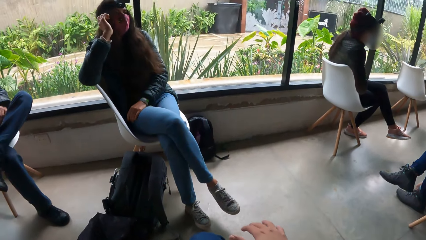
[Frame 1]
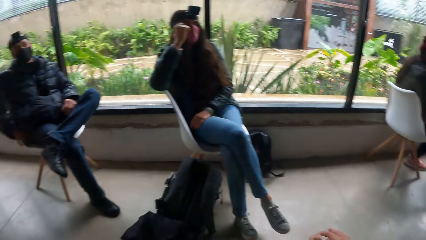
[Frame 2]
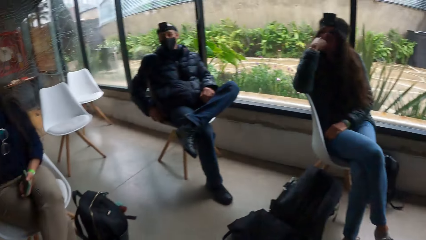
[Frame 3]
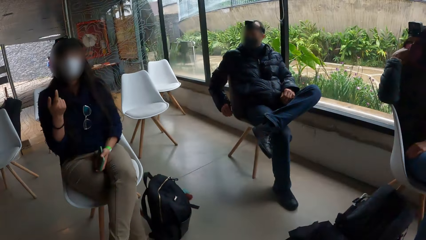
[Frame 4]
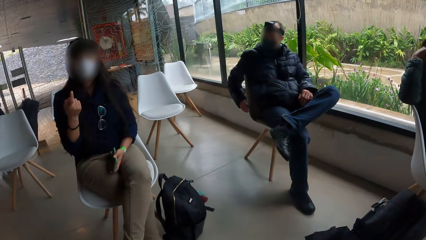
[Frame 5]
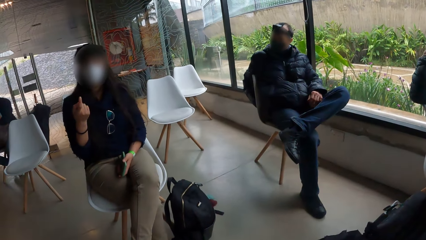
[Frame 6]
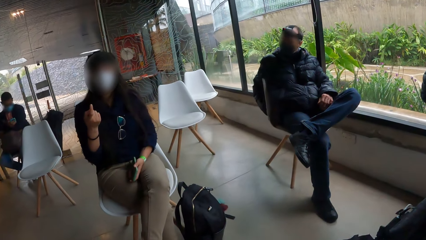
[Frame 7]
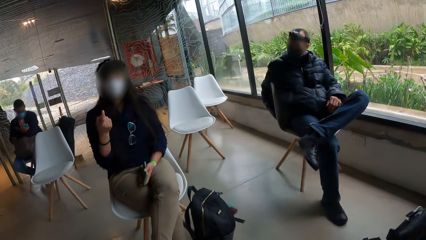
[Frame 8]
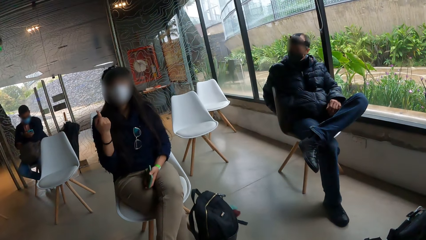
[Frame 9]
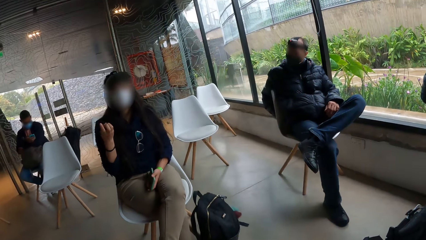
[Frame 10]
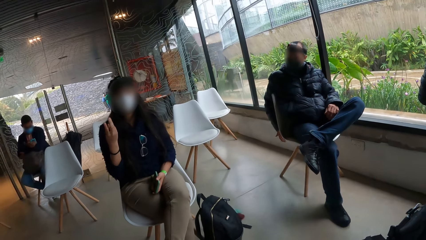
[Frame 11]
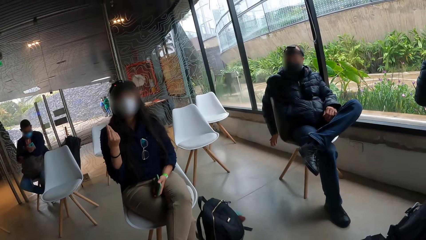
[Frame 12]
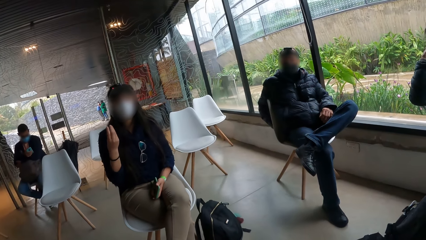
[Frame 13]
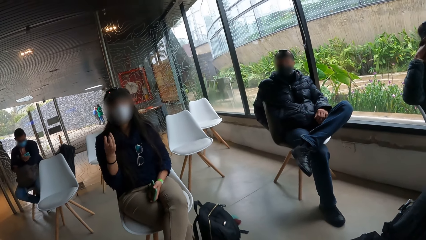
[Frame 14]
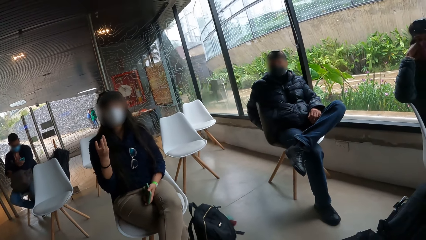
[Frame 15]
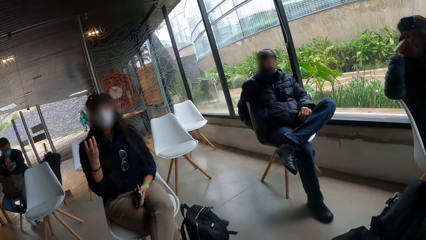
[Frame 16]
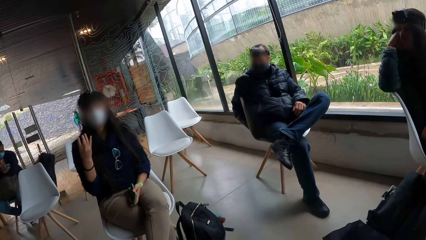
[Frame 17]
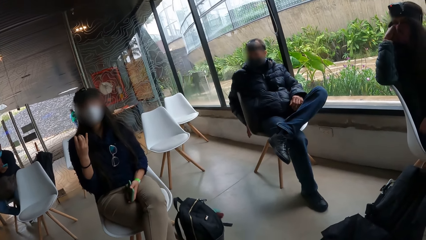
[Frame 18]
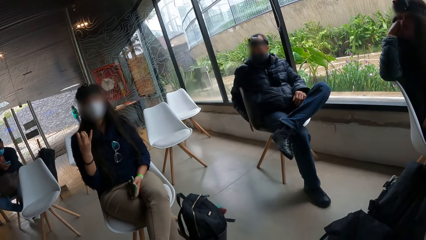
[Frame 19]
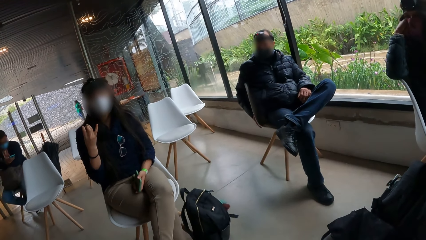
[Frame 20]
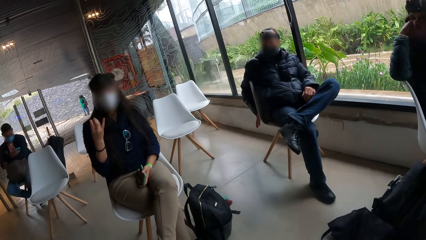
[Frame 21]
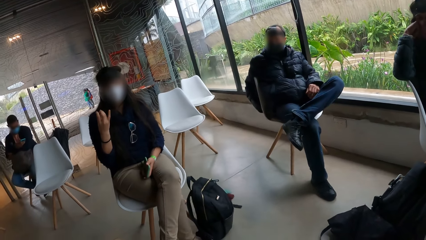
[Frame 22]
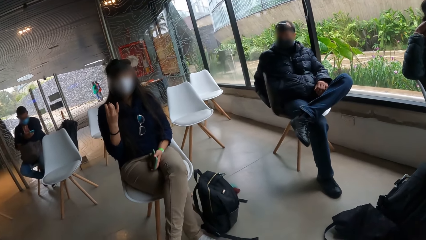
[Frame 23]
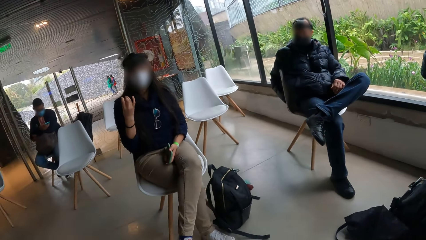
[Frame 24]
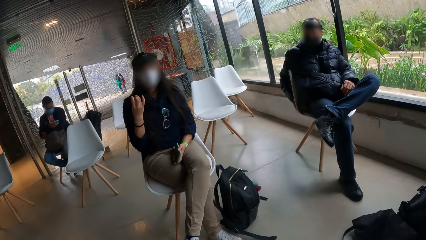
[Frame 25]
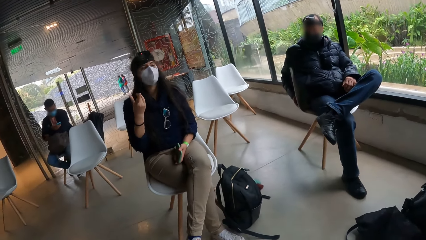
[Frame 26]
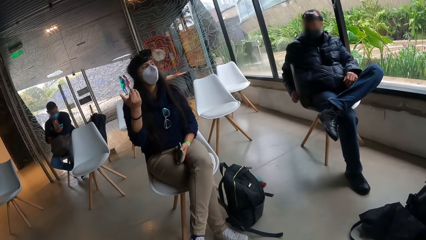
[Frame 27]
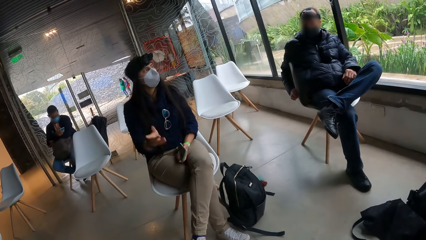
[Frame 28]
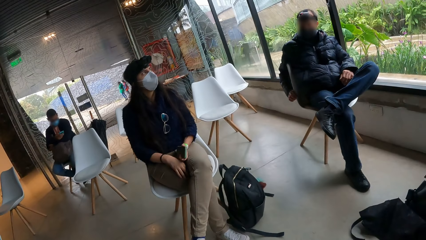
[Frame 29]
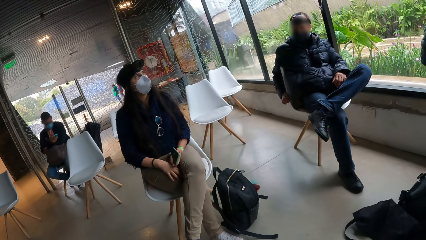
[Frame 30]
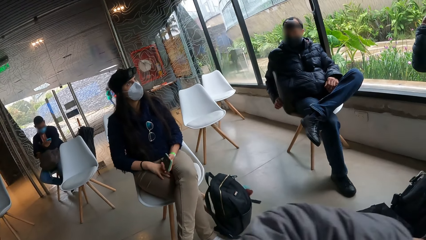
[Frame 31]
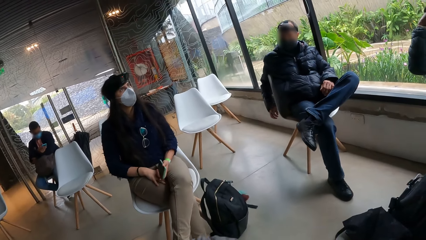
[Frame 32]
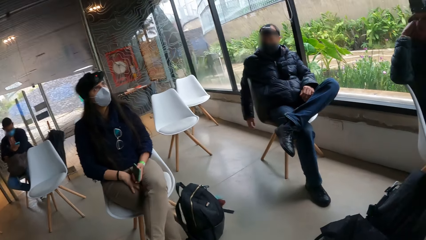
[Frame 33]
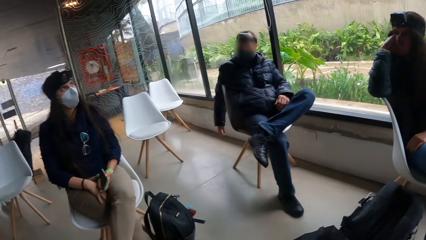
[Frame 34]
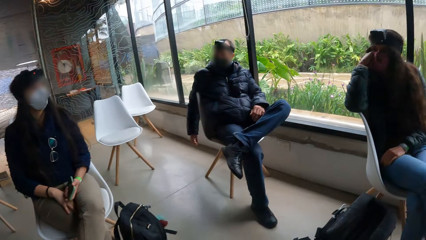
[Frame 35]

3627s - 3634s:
A lady gestures out.

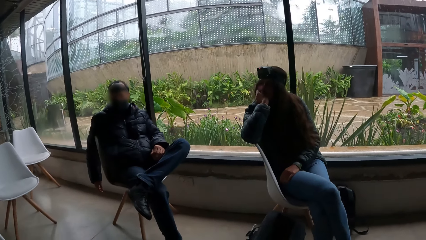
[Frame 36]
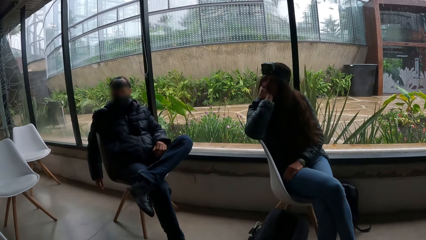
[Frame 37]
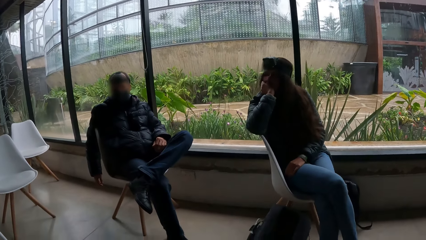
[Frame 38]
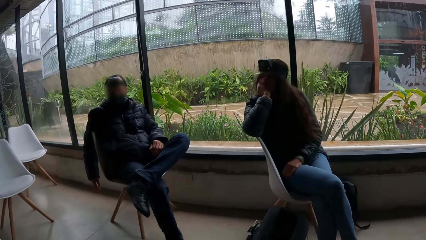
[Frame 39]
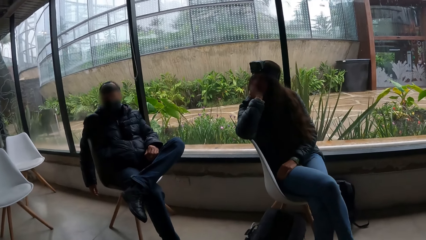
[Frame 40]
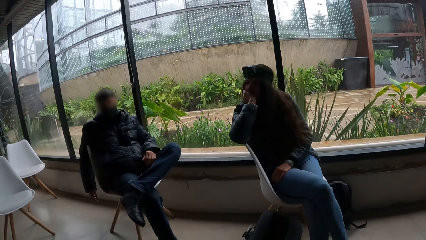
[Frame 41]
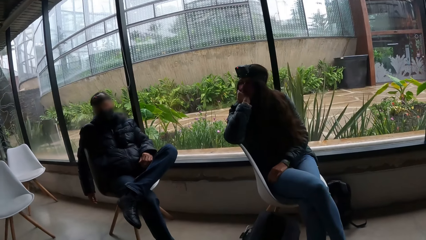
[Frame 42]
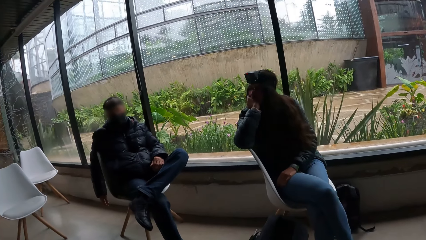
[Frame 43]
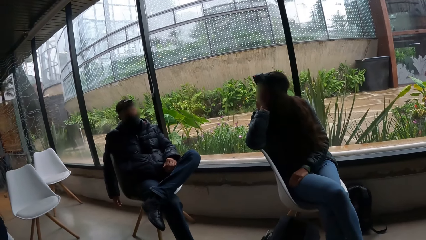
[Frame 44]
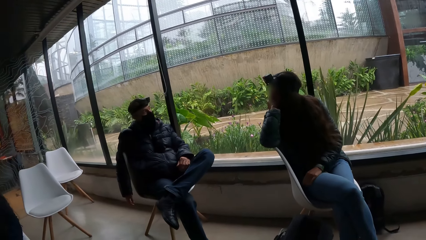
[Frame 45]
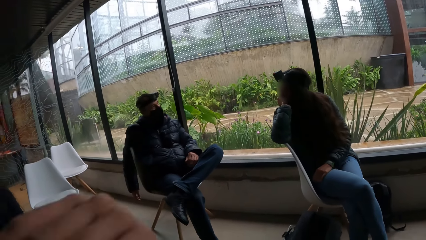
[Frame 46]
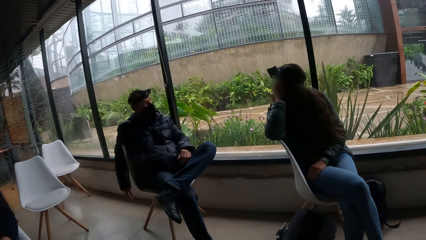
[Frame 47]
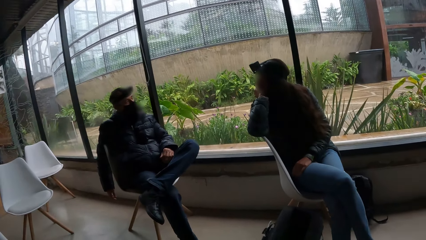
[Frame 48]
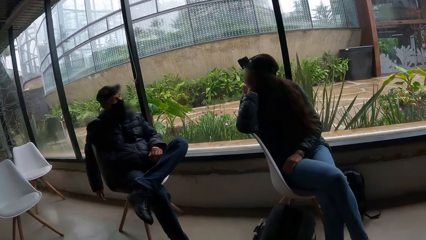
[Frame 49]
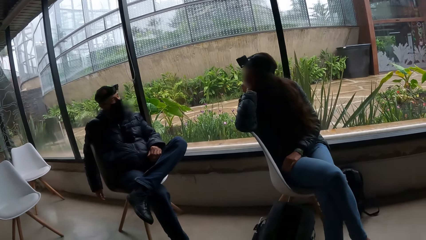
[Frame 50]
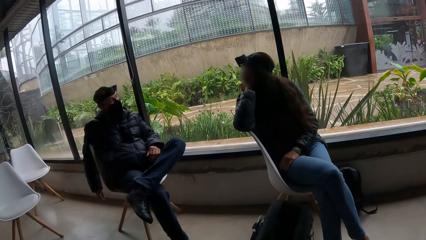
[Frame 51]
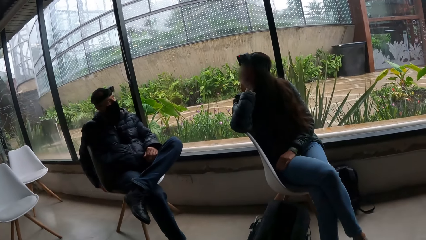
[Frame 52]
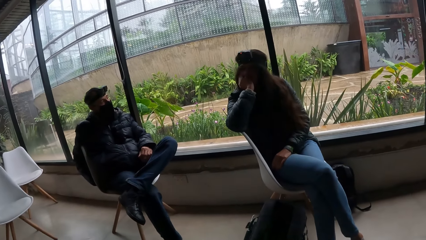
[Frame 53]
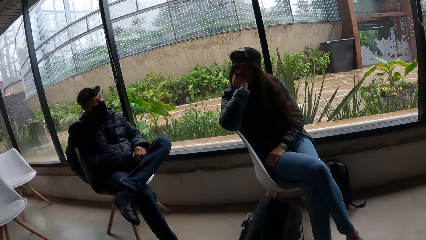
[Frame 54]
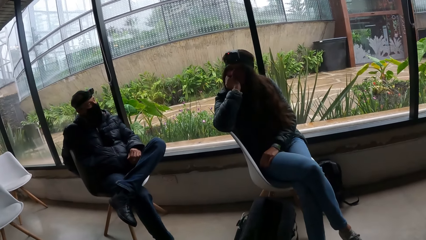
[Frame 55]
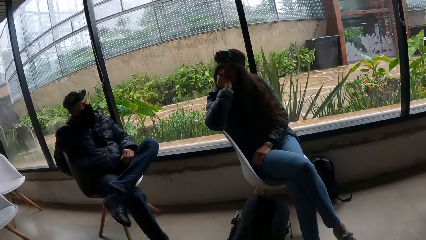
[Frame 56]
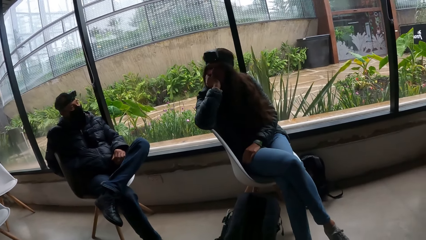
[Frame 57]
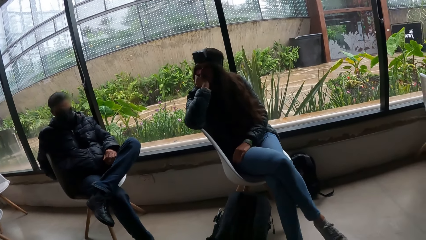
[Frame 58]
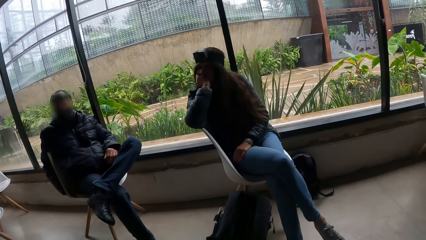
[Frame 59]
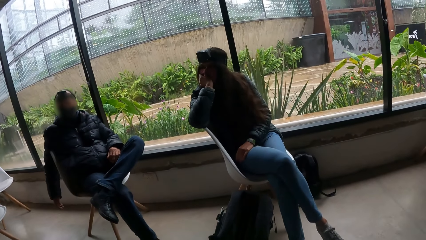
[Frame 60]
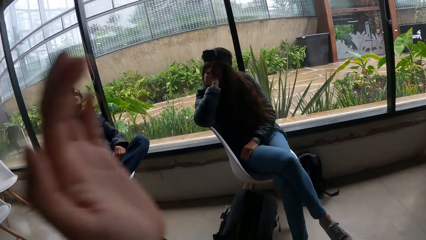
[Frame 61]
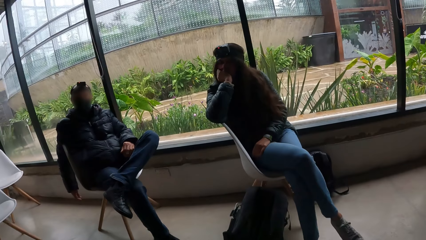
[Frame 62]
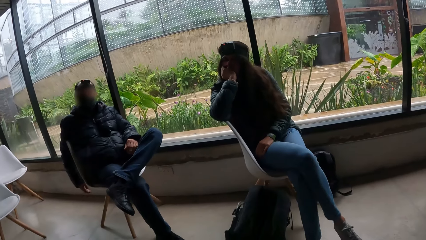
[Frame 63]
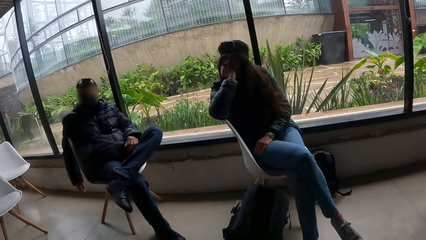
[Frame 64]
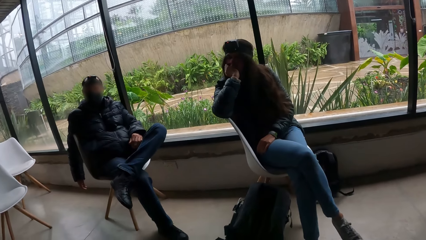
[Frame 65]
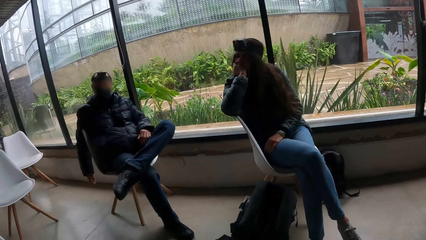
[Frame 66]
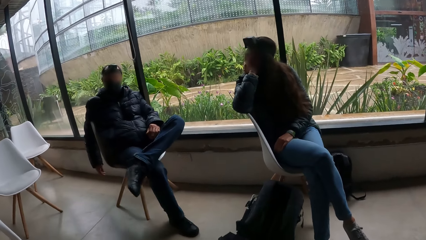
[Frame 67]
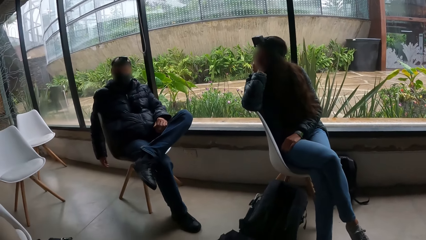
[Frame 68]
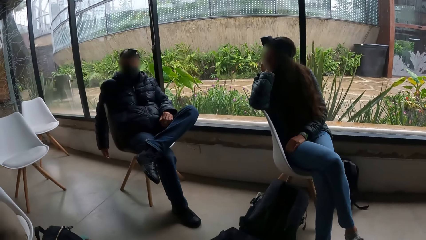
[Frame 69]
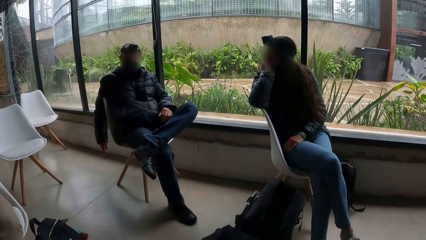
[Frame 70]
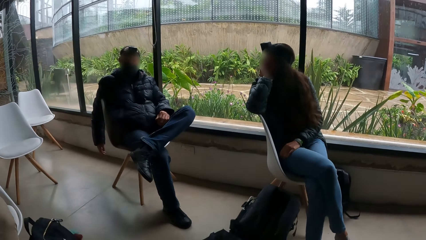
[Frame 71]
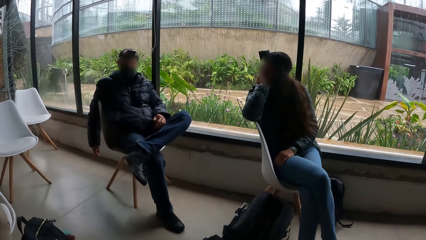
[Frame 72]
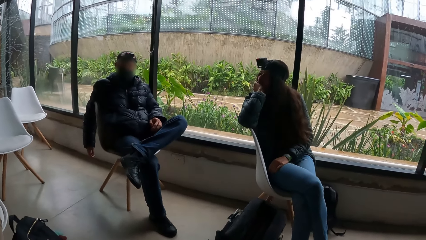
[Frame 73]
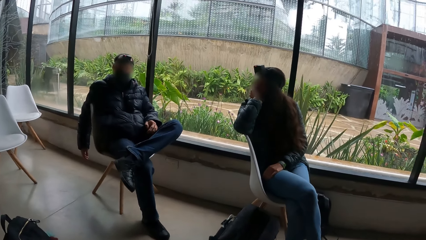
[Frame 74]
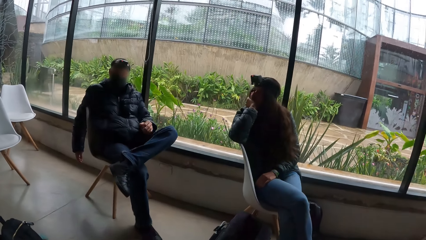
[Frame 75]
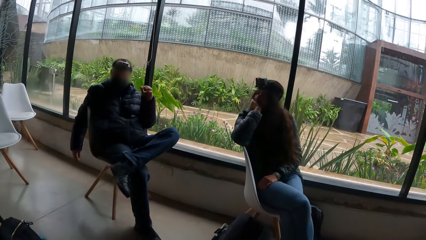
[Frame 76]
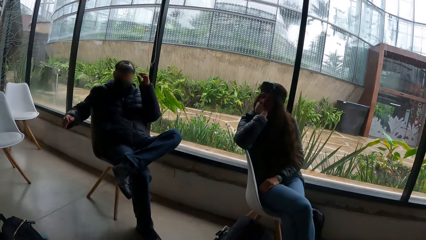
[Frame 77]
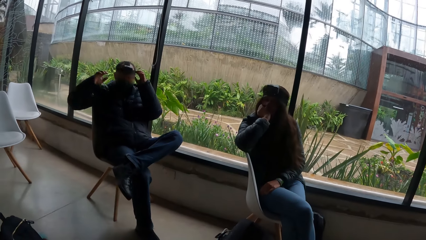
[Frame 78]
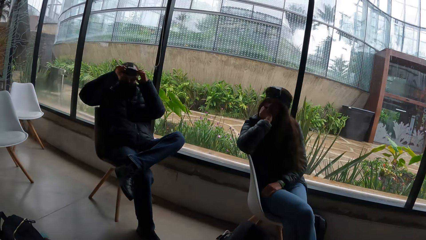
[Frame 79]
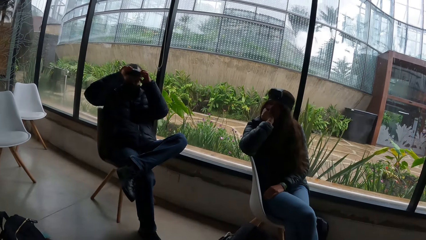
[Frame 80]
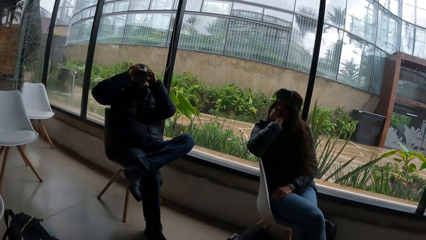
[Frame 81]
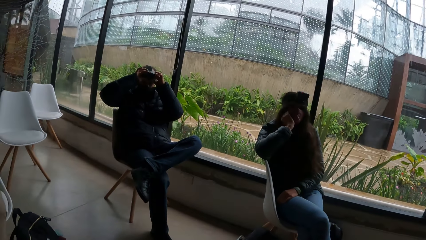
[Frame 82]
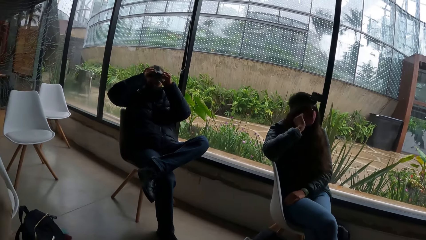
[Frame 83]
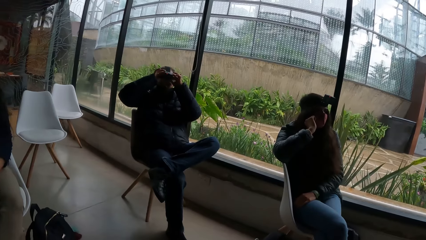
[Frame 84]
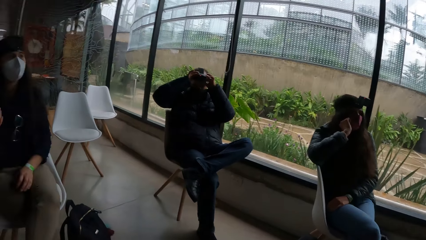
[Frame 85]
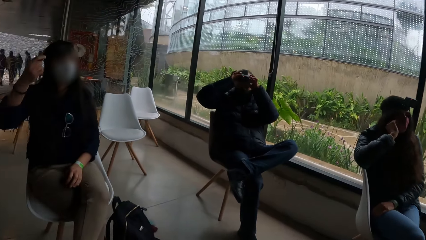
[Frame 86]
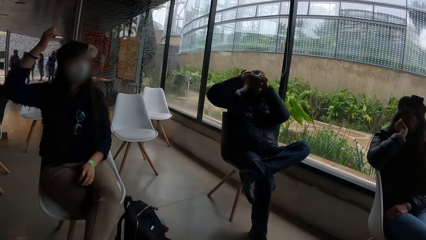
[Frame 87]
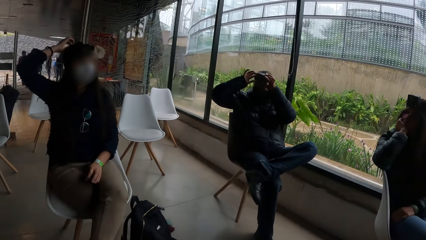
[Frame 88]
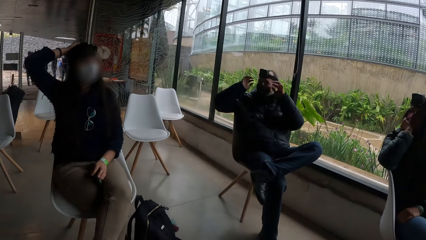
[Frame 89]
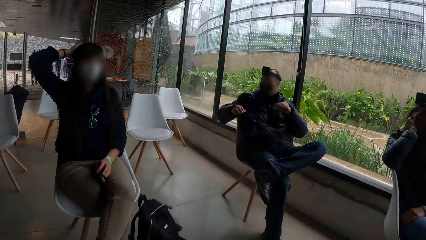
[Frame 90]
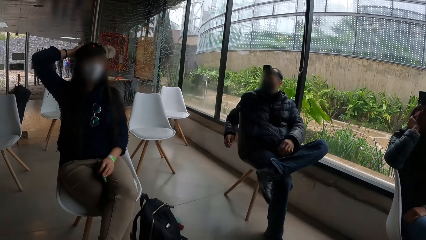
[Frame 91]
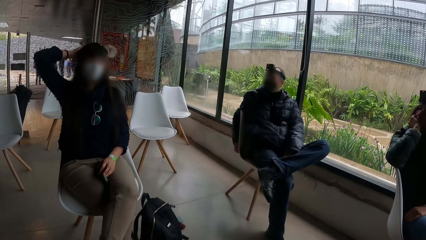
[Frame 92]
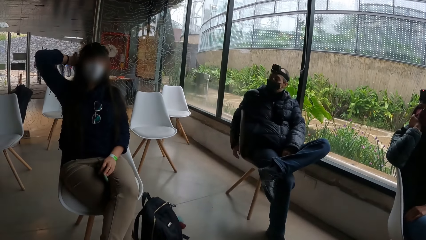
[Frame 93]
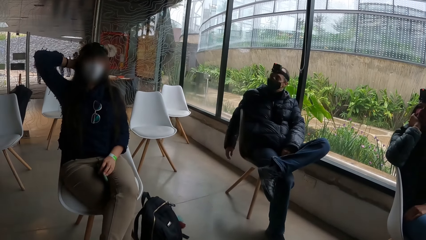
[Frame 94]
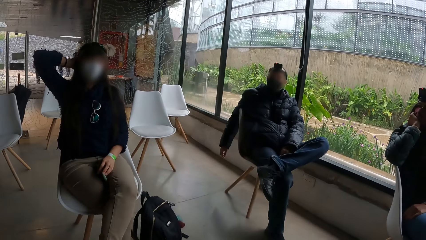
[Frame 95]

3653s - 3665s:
The camera wearer gestures out. A man fixes his camera. The man touches the camera on his head with both hands. A woman touches her hair with her right hand.
